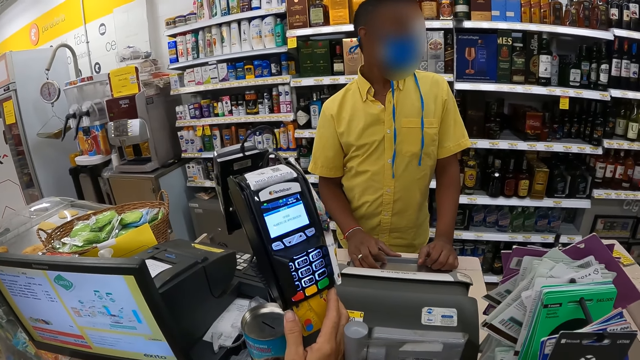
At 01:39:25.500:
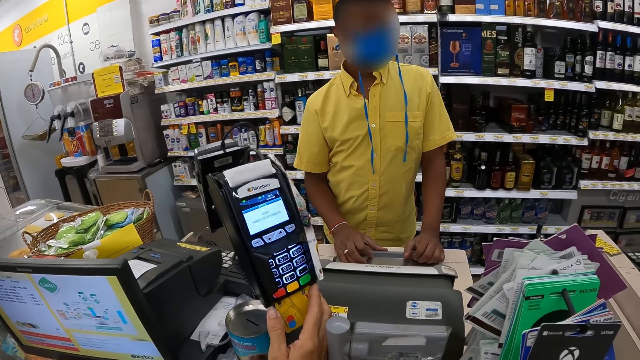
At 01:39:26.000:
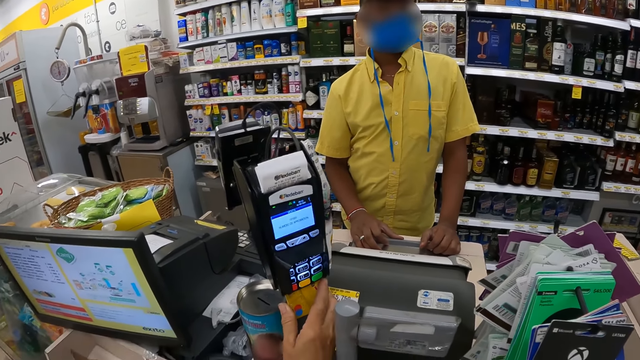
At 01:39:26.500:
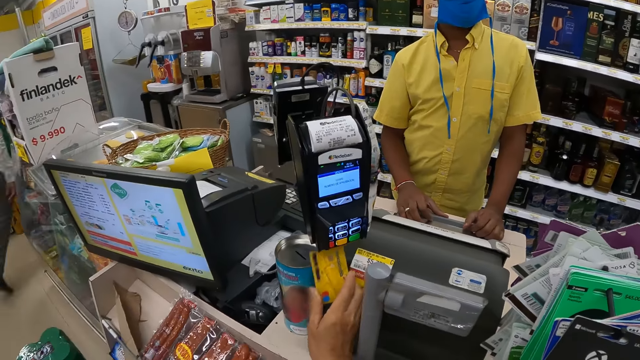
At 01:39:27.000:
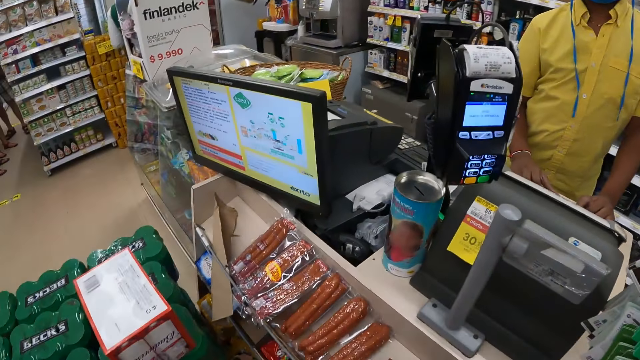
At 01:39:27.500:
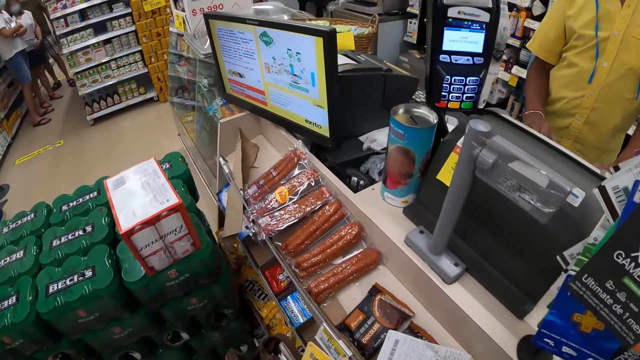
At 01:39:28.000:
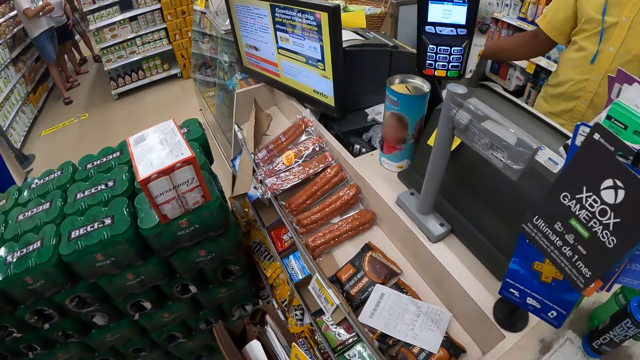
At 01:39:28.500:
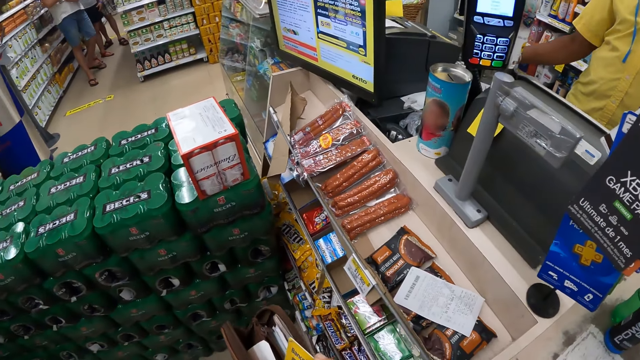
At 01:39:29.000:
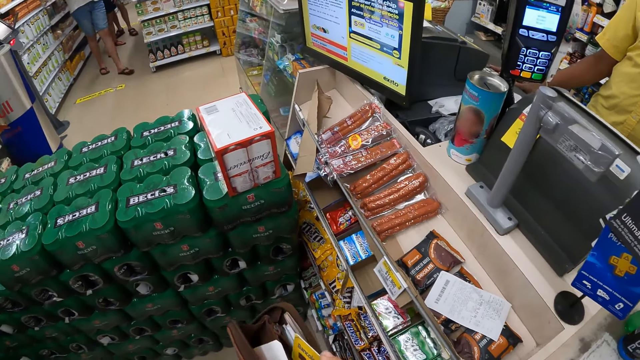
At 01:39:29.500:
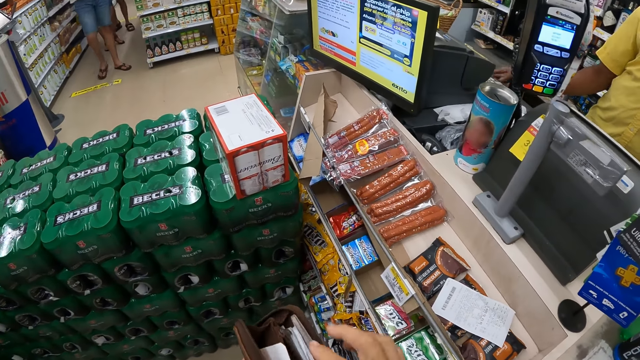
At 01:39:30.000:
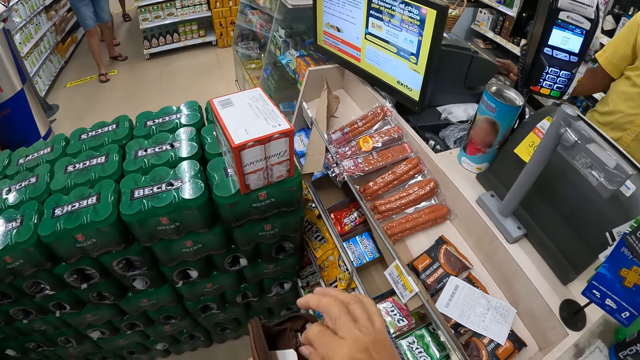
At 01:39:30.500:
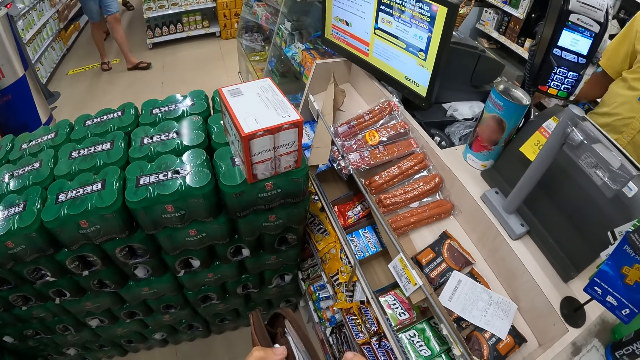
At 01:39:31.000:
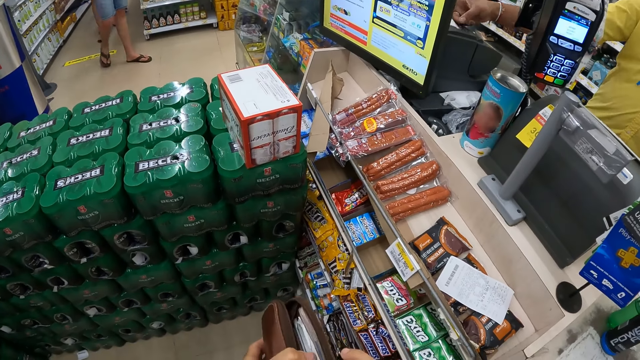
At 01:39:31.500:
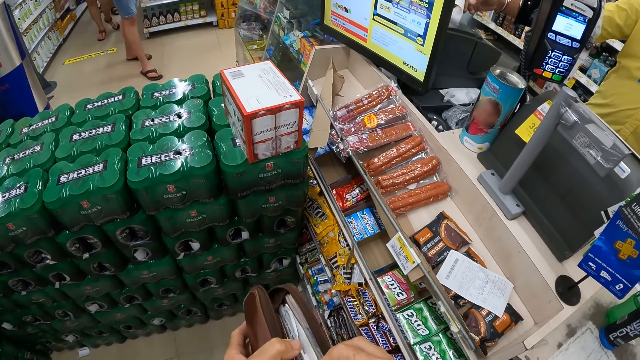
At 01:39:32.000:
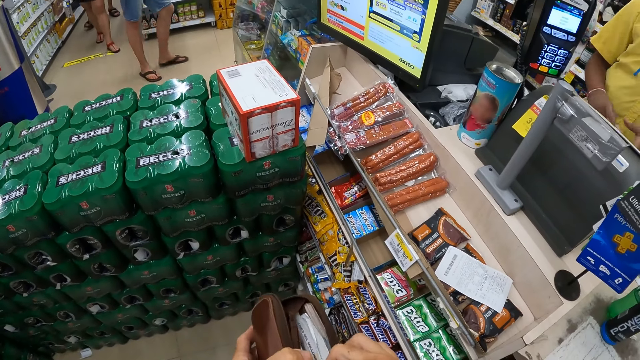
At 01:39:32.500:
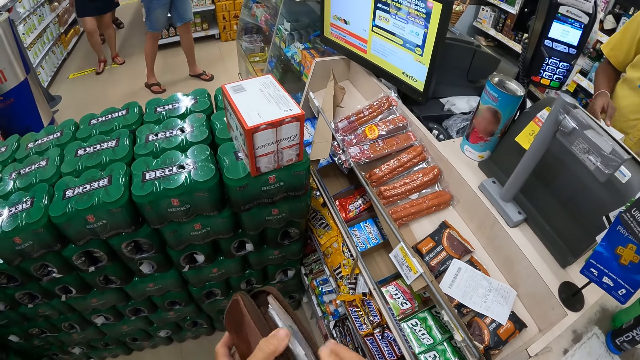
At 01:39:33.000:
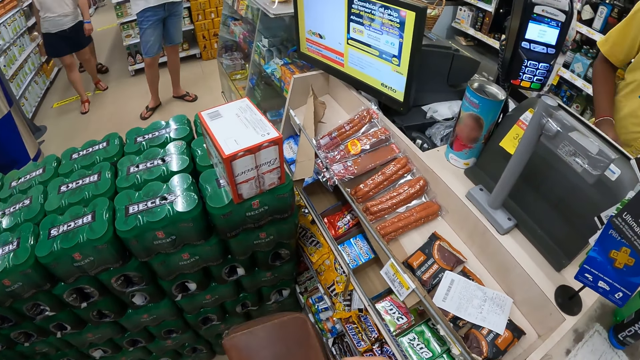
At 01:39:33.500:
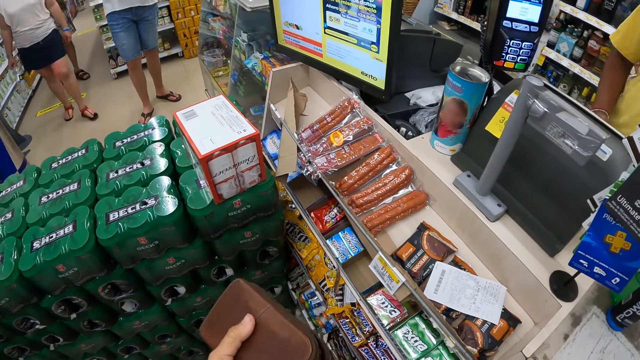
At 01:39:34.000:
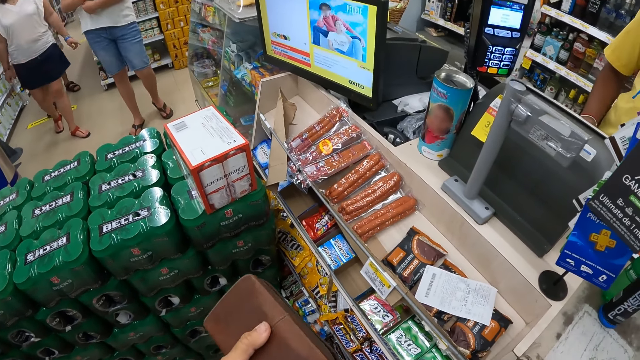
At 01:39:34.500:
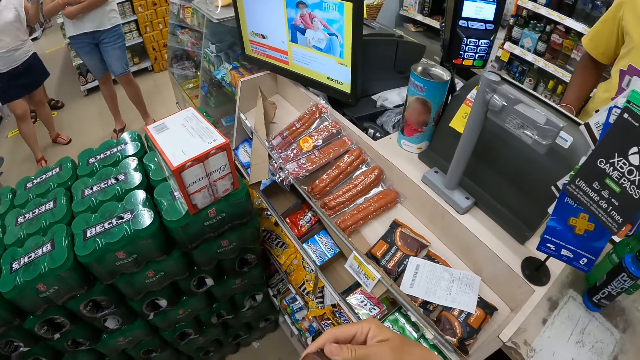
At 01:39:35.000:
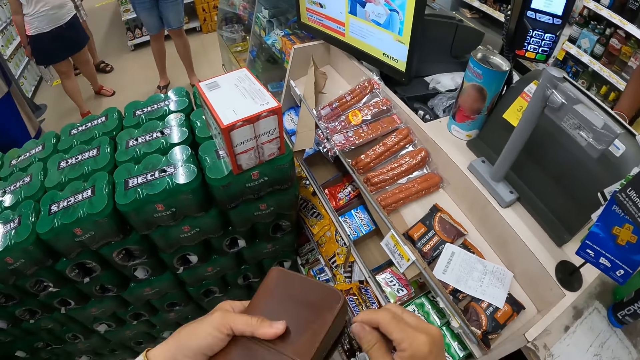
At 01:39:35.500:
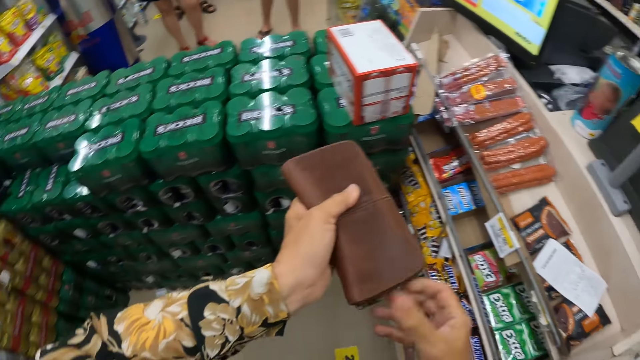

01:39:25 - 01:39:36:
The camera wearer removes her ATM card from the POS machine on the countertop with her right hand. The man removes his right hand from the countertop. The camera wearer inserts the ATM card inside a wallet or pouch in her left hand with her right hand. The man presses a keyboard on the countertop with his right hand. The camera wearer closes the pouch with the right hand. The man removes his right hand from the keyboard on the countertop, removes some receipt from a printer on the countertop with his right hand, and passes the receipt from his right hand to his left hand. The camera wearer zips up the wallet in her left hand with her right hand.

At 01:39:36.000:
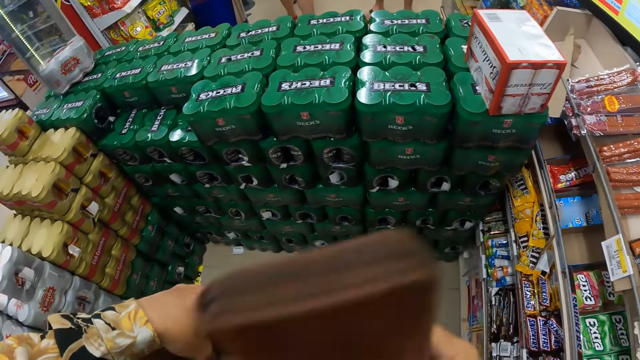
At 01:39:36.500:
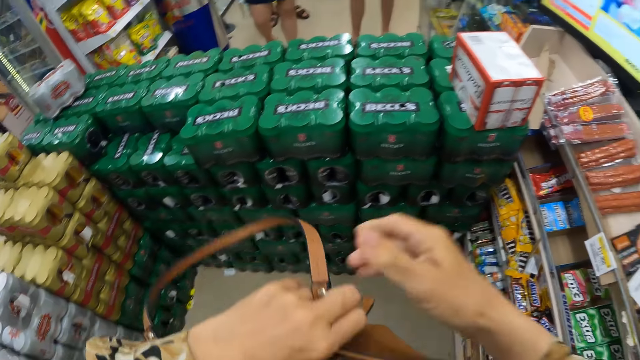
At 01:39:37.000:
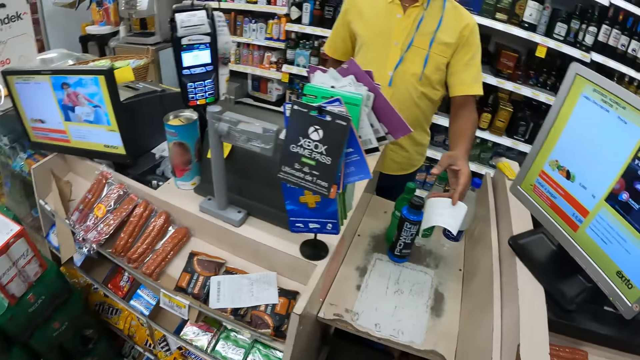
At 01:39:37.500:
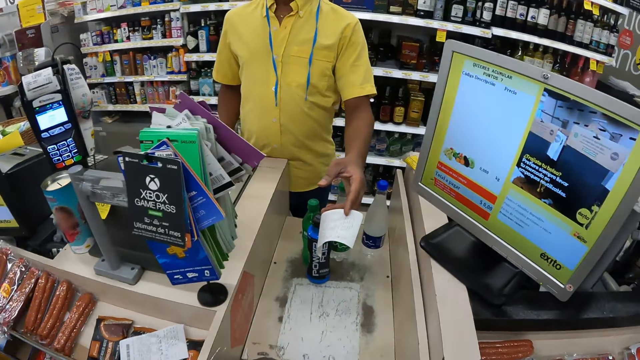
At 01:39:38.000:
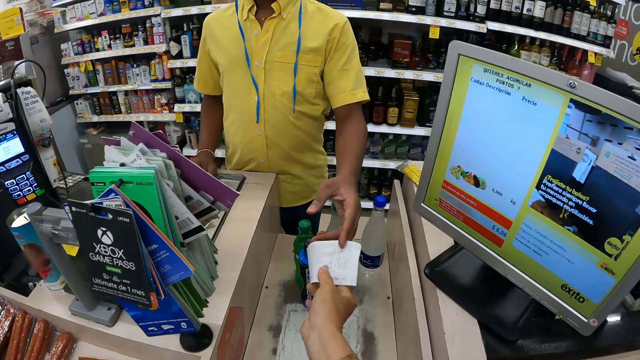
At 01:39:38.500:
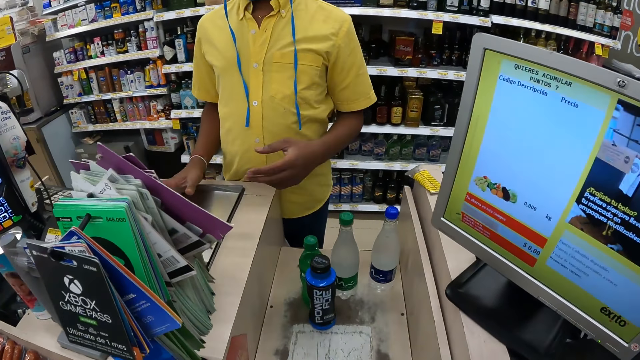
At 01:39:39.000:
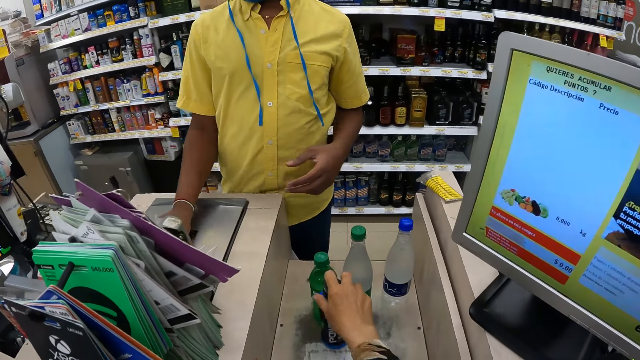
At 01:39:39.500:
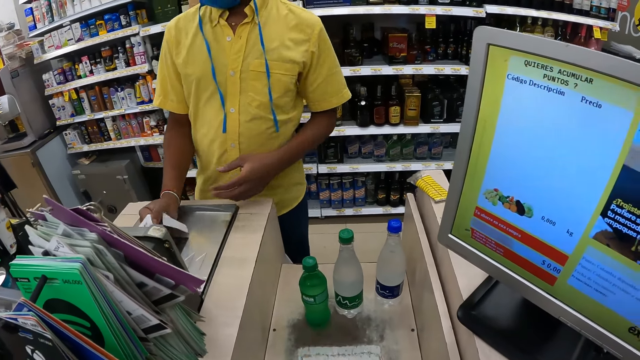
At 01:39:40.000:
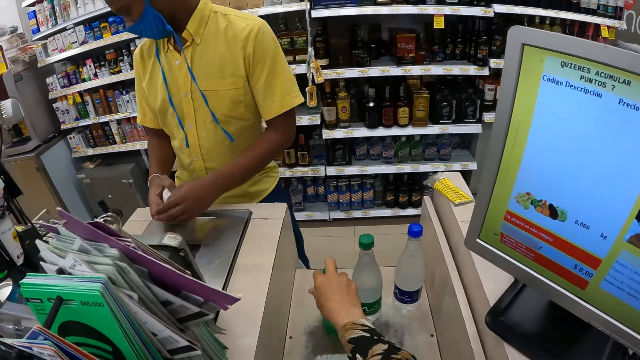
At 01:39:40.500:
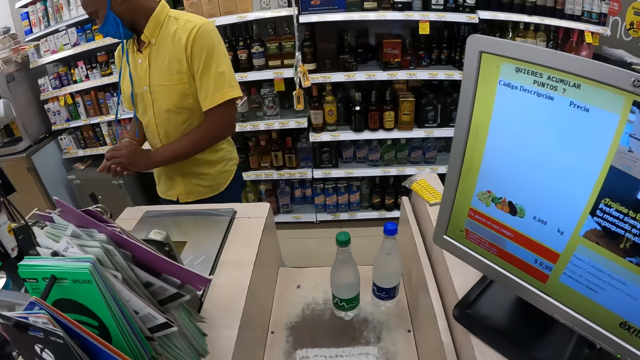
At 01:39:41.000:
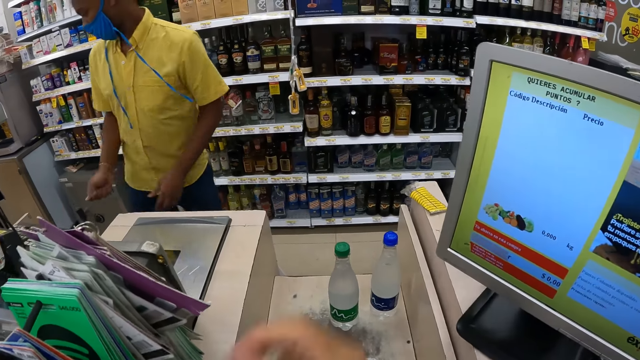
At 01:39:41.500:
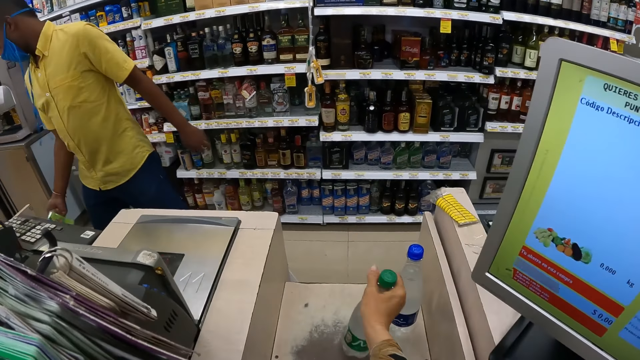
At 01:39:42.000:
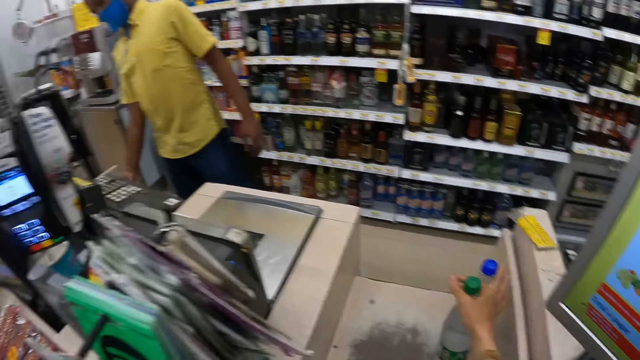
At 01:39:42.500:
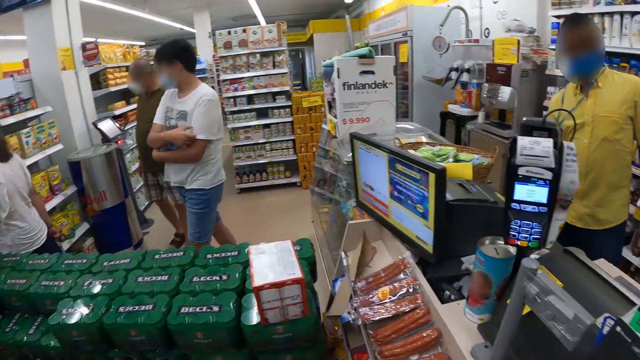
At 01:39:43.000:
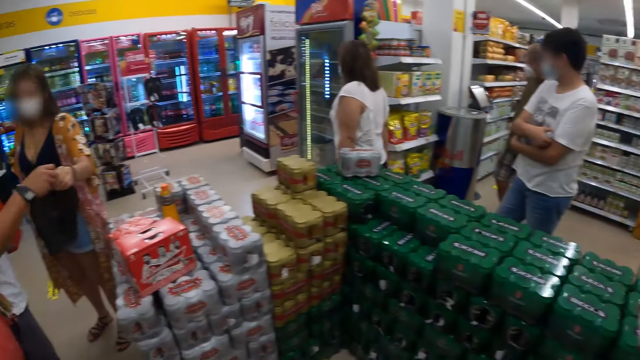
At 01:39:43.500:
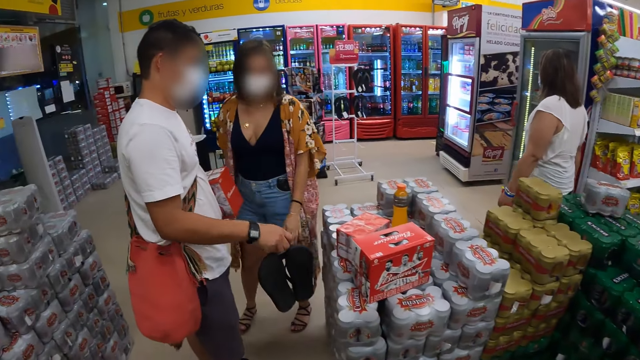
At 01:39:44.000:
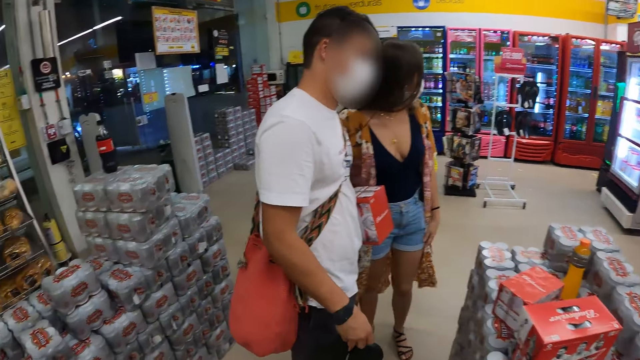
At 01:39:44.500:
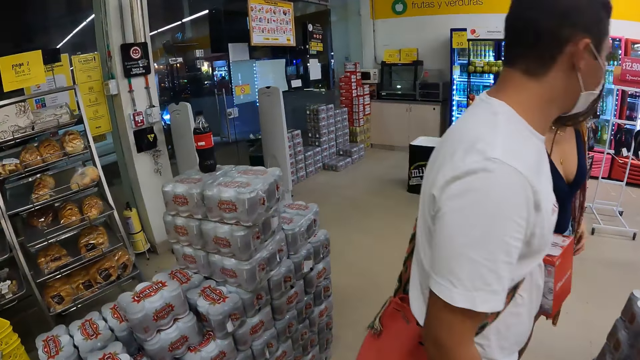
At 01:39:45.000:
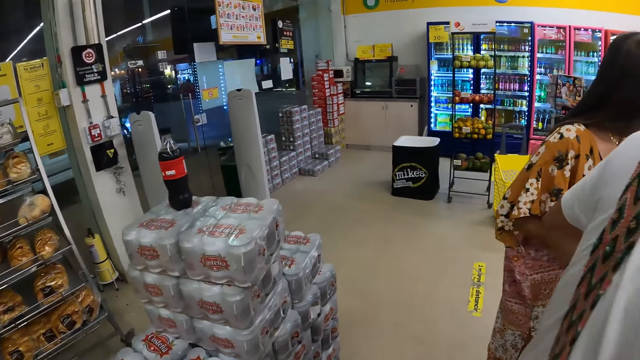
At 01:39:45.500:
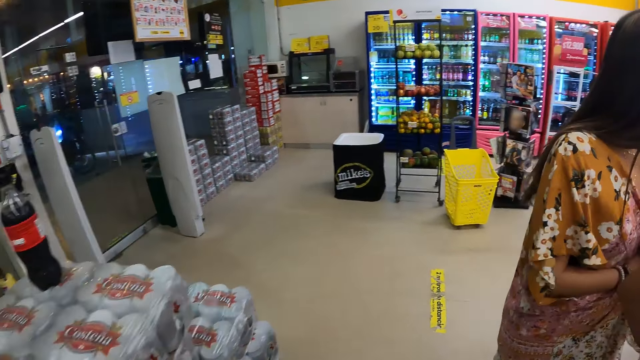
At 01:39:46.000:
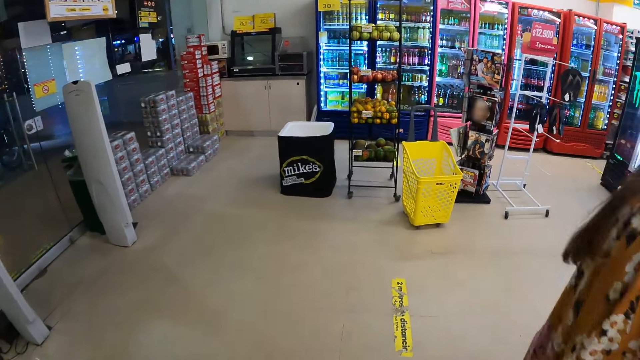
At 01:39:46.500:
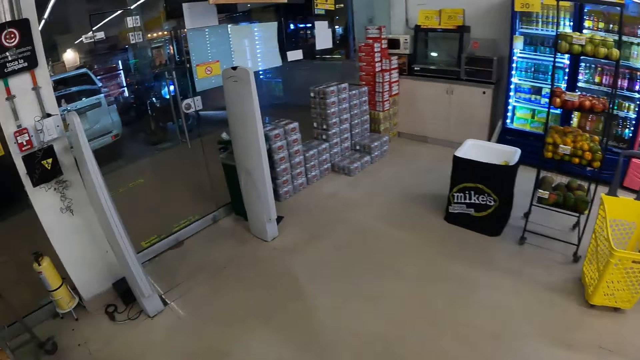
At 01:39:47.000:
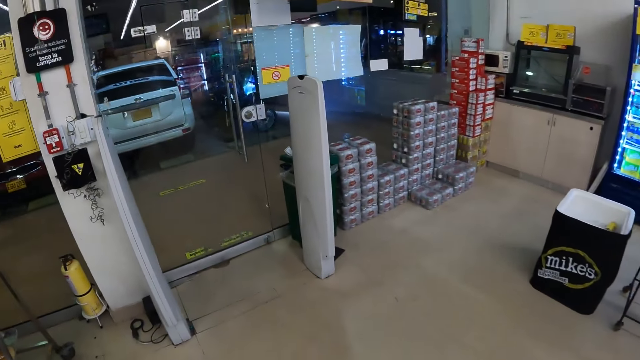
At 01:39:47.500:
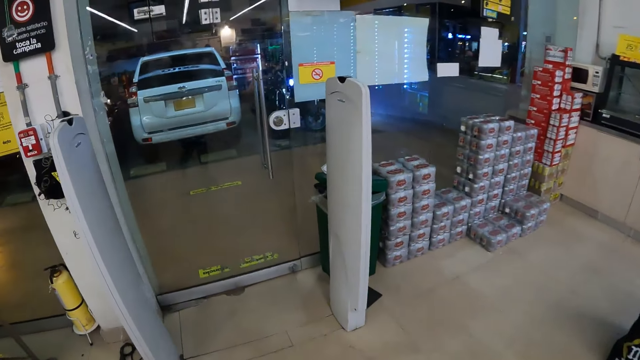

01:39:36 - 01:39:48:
The camera wearer passes the wallet from her left hand to her right hand. She opens a handbag on her left shoulder with her left hand. She drops the wallet inside the handbag on her left shoulder with her right hand. The man stretches the receipt to the camera wearer with his left hand. The camera wearer collects the receipt from the man with her right hand. The man picks the receipt from the countertop with his right hand. The camera wearer picks an energy drink from the countertop with her right hand. She puts the energy drink inside the bag with her right hand. The man squeezes the receipt with both hands. The camera wearer picks a soda drink from the countertop with her right hand. She puts the soda drink inside the bag with her right hand. The man removes his left hand from the receipt in his right hand. The camera wearer picks some bottle of water from the countertop with her right hand. The man drops the receipt inside a trash can on the floor with his right hand. The camera wearer turns towards a group of people. She walks out of the store. A woman passes the slipper to another man with her left hand. The camera wearer walks past the other man and the woman. She walks towards a door.
